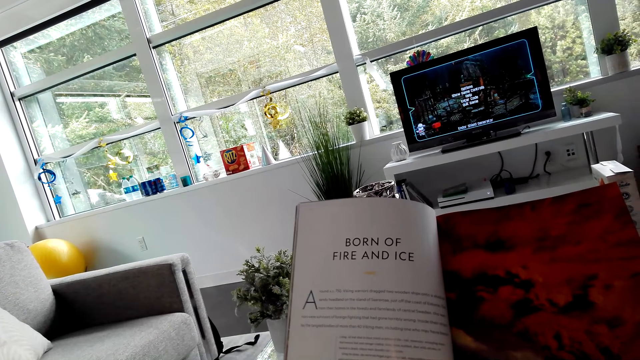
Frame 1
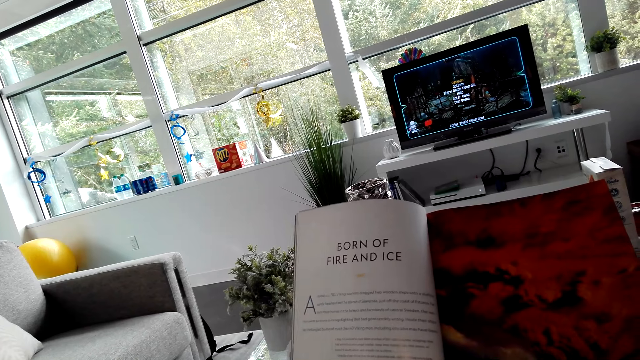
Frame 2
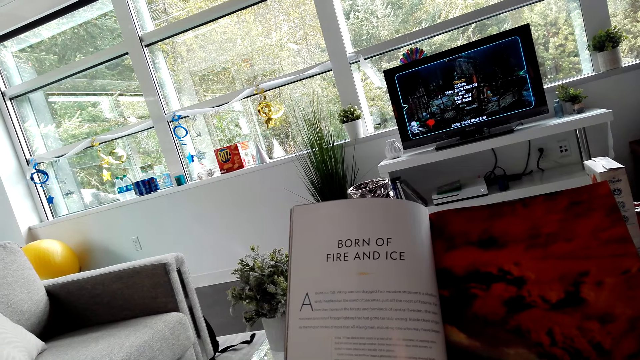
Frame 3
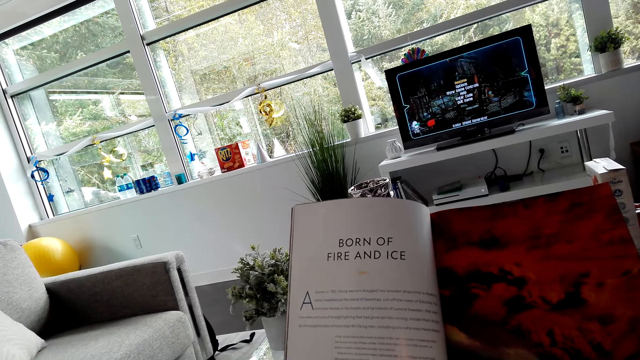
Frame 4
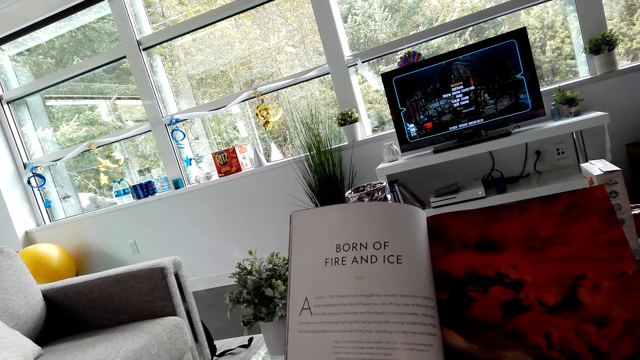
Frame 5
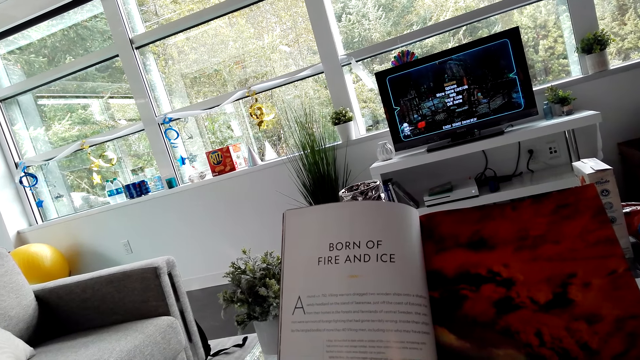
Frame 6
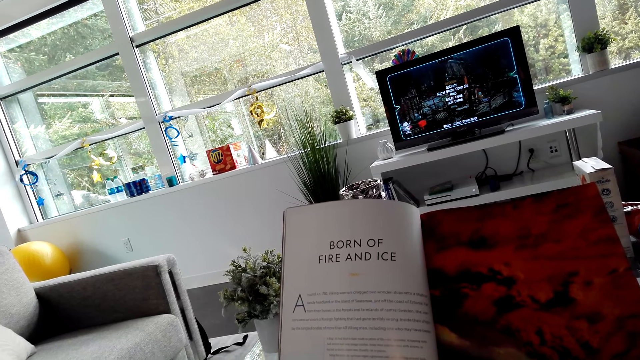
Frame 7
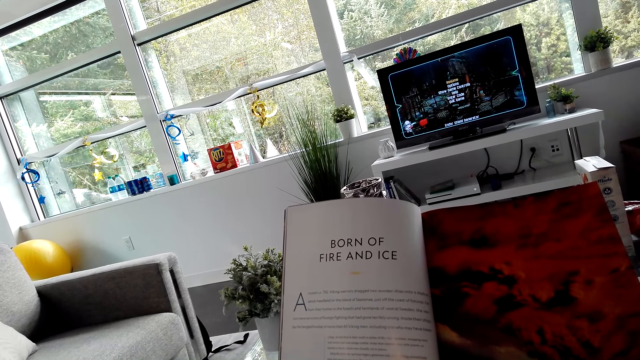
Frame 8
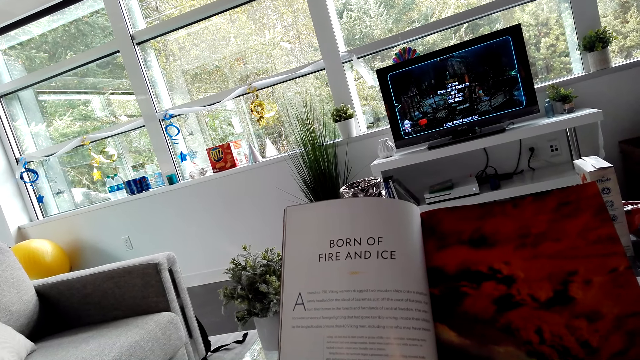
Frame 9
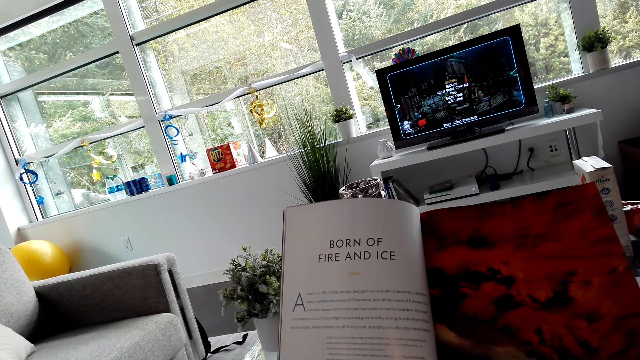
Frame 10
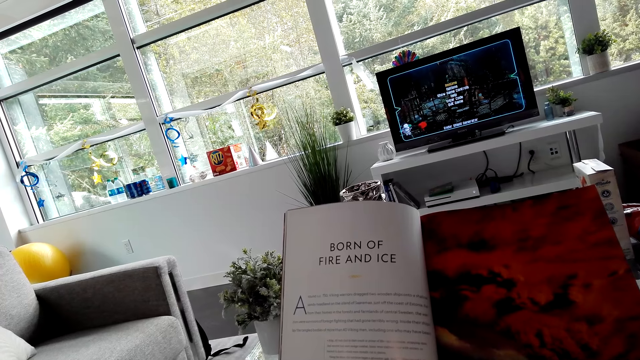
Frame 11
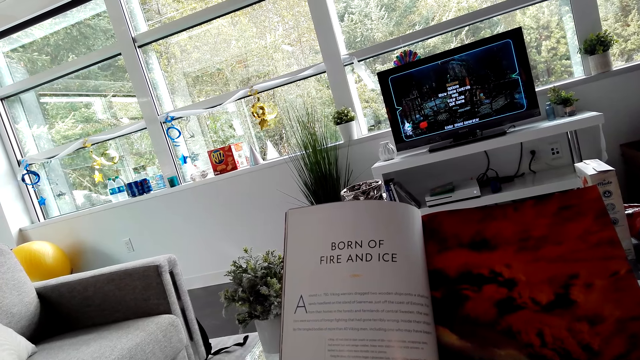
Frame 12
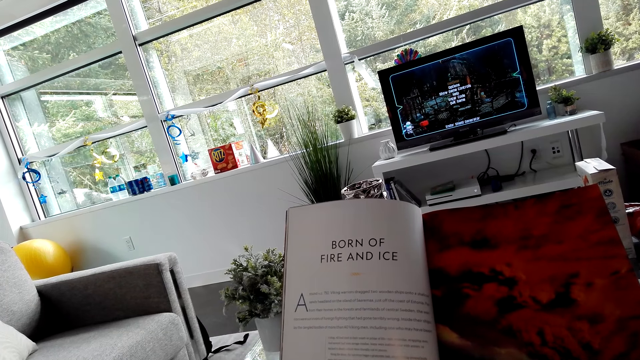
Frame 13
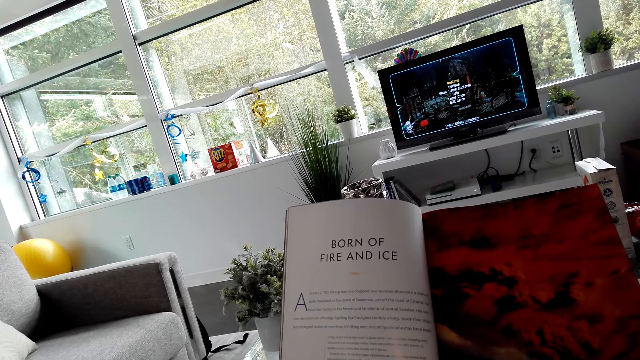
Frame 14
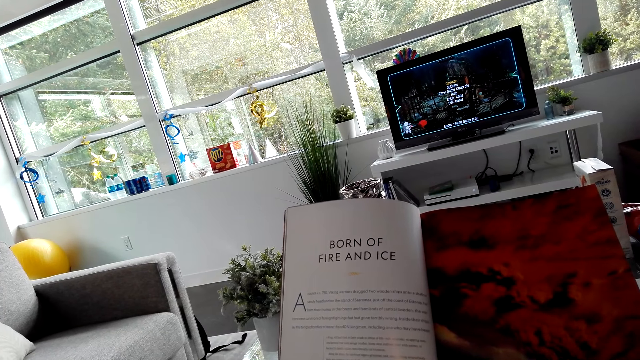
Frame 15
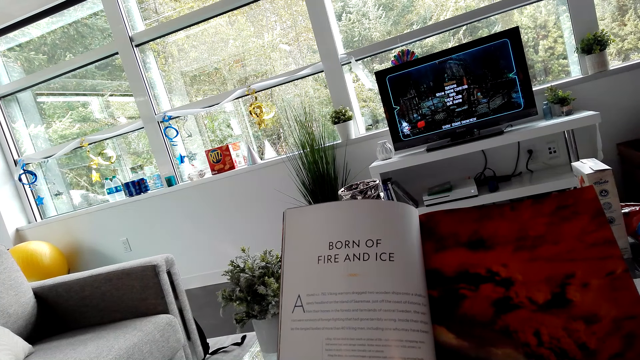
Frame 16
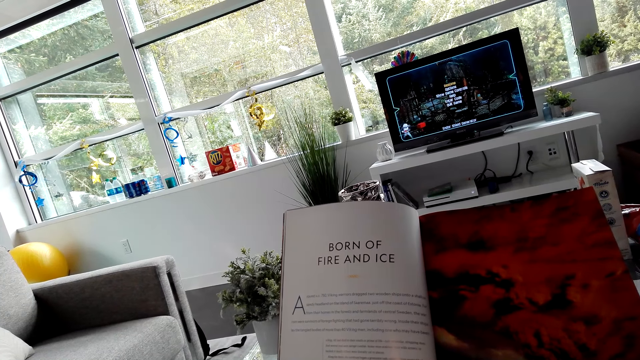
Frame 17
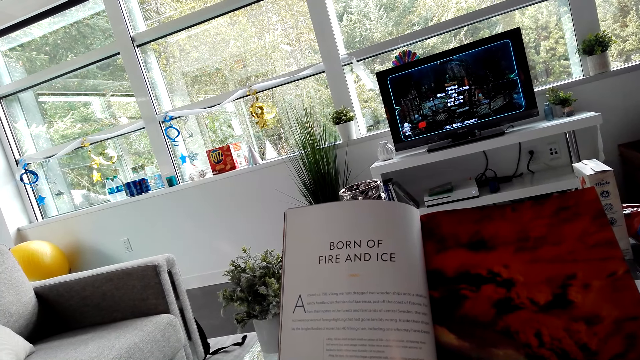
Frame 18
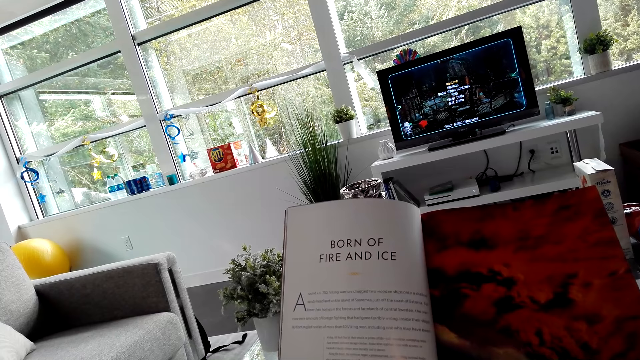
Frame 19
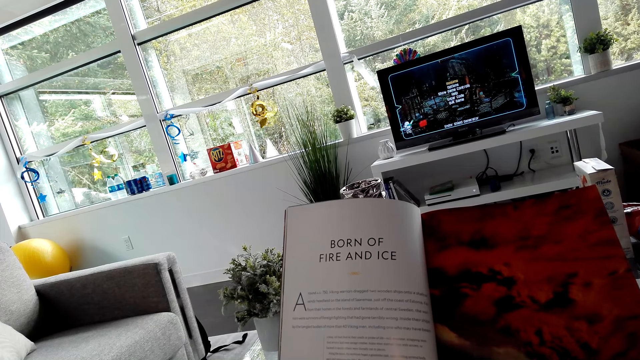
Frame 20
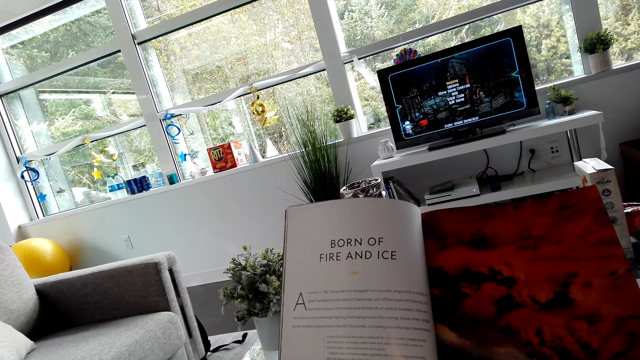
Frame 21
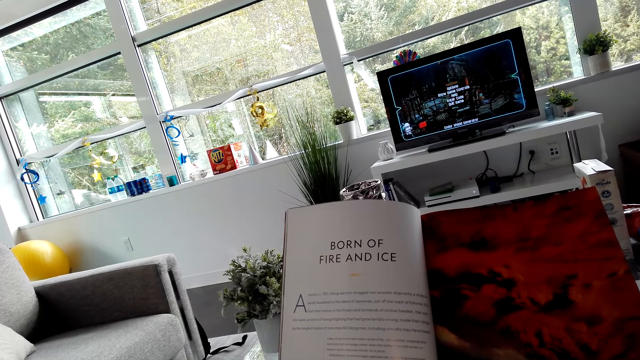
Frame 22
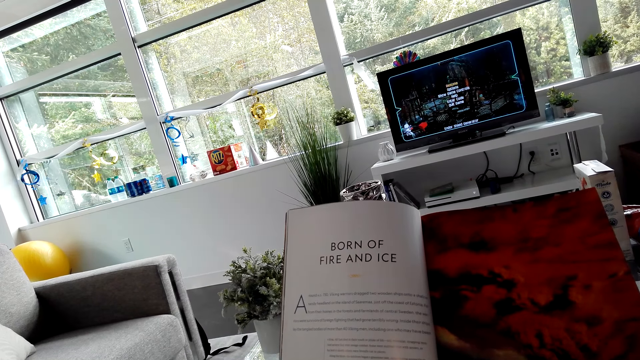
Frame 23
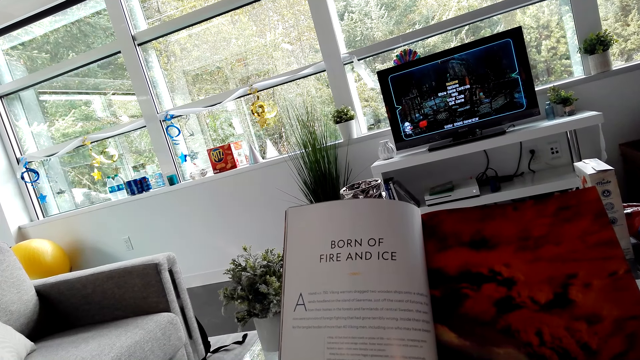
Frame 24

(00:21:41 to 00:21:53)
The camera wearer stares at the book.

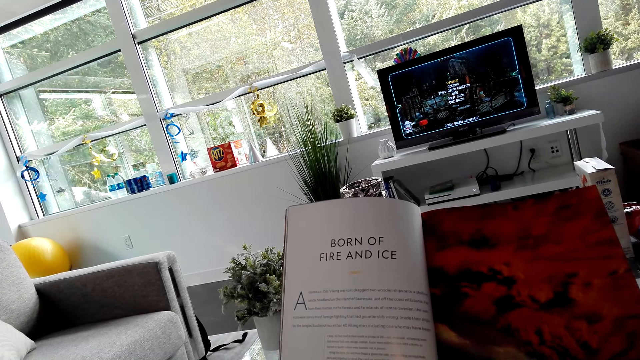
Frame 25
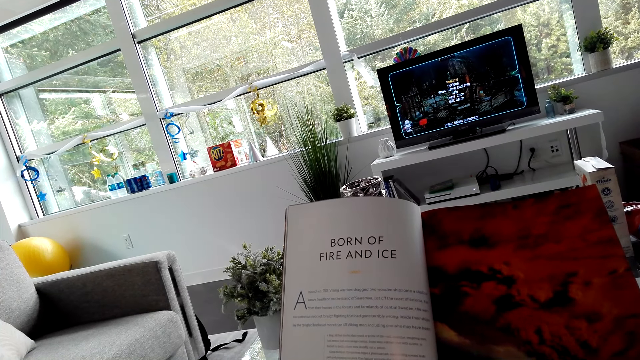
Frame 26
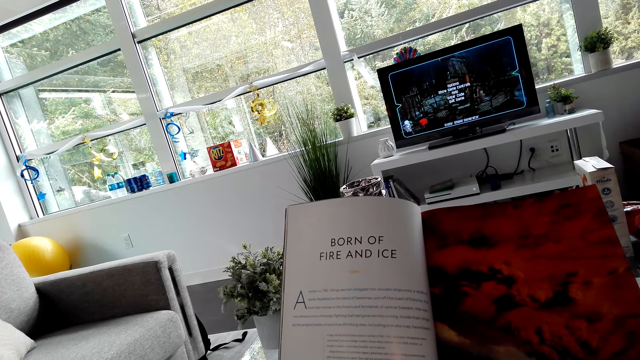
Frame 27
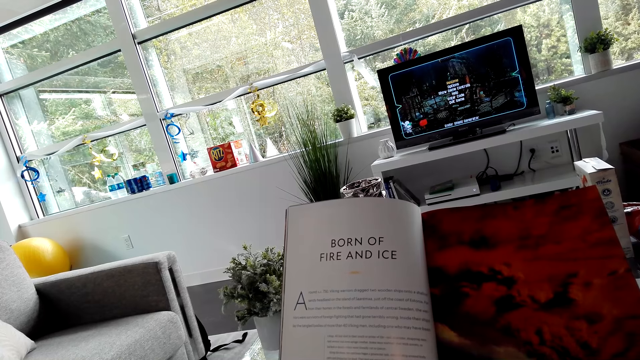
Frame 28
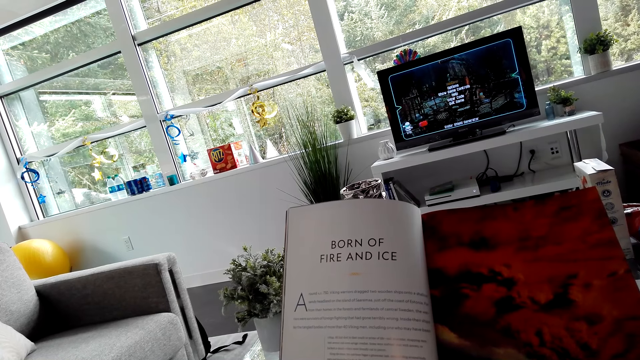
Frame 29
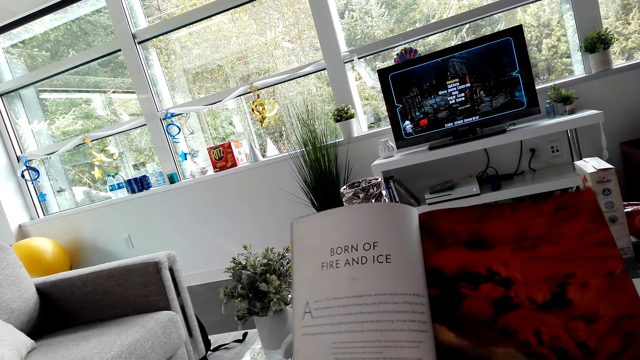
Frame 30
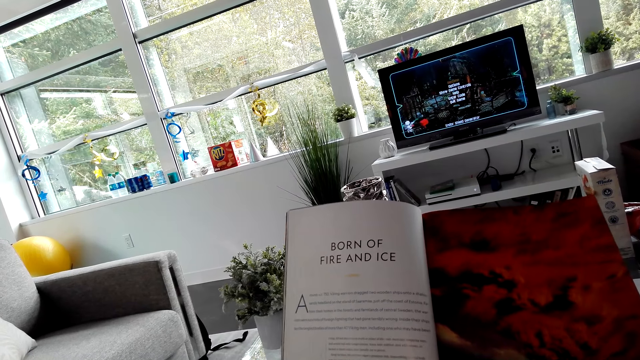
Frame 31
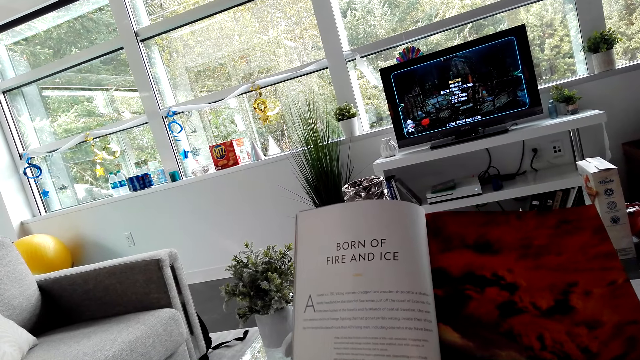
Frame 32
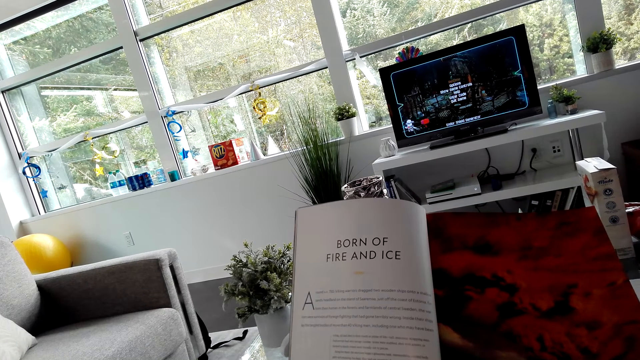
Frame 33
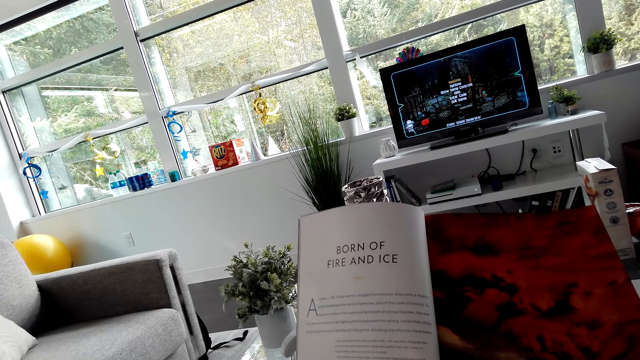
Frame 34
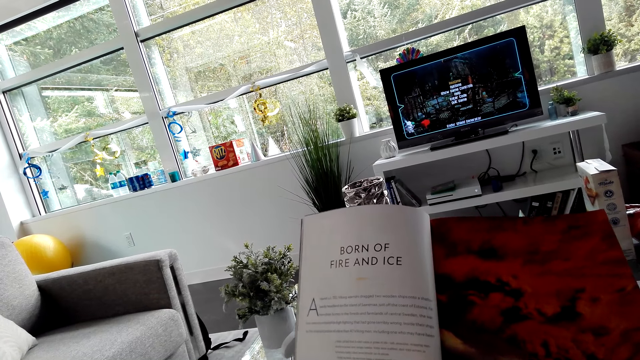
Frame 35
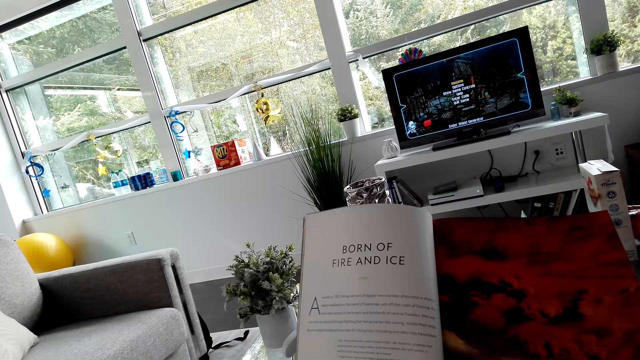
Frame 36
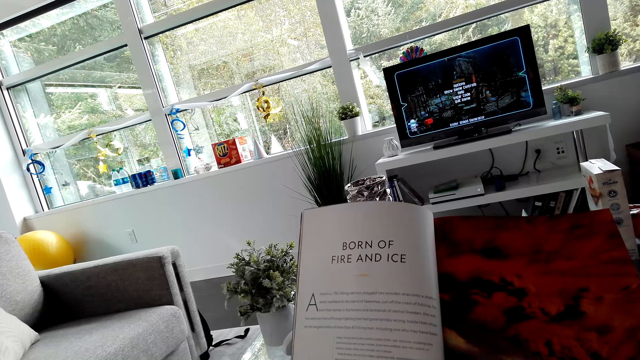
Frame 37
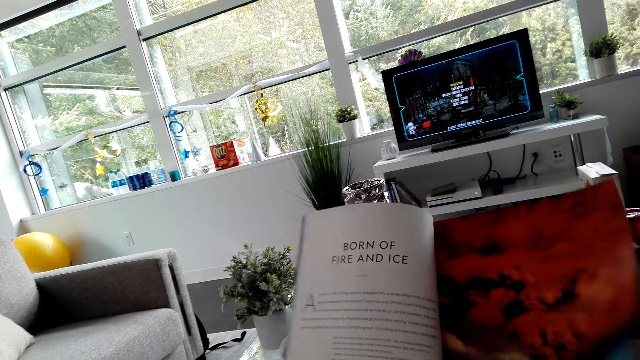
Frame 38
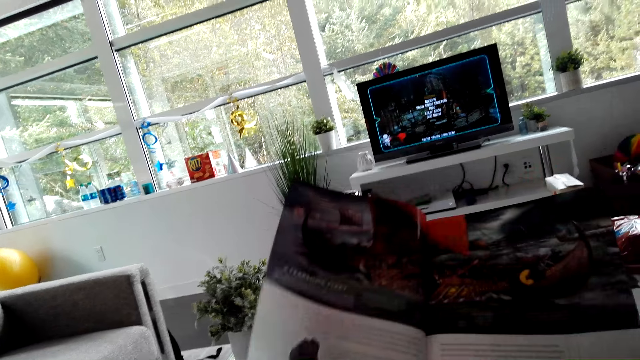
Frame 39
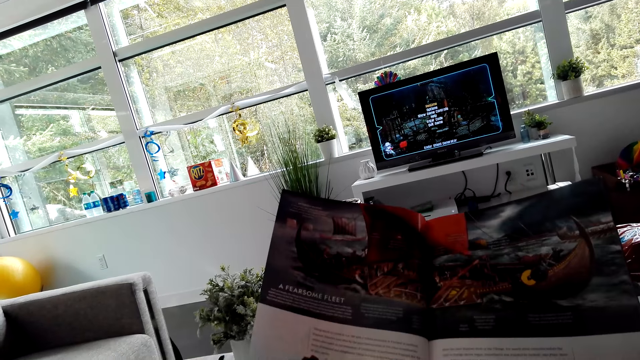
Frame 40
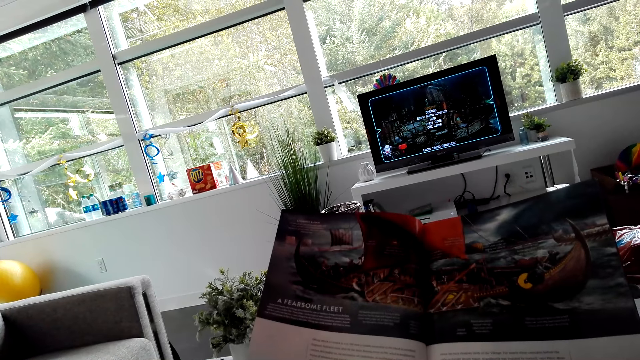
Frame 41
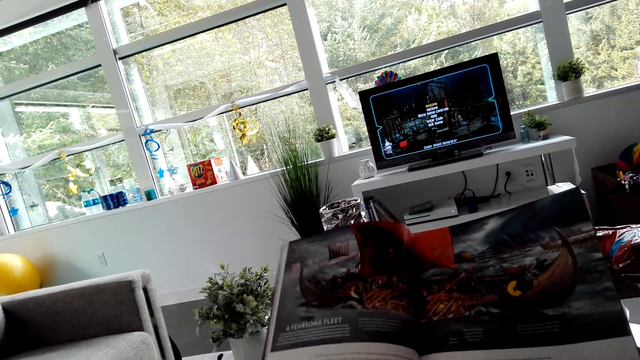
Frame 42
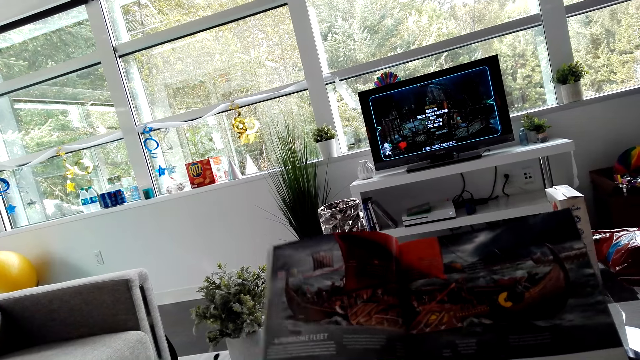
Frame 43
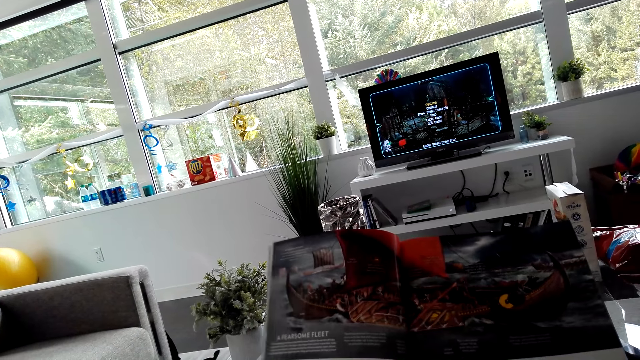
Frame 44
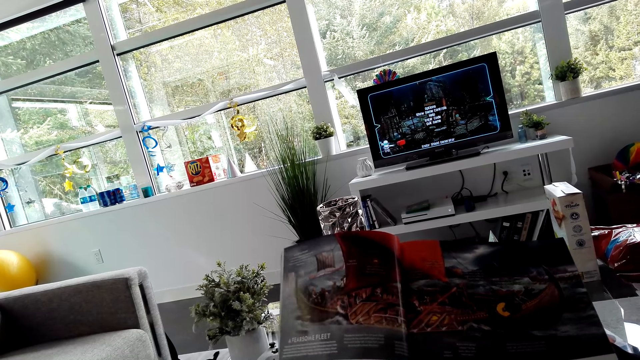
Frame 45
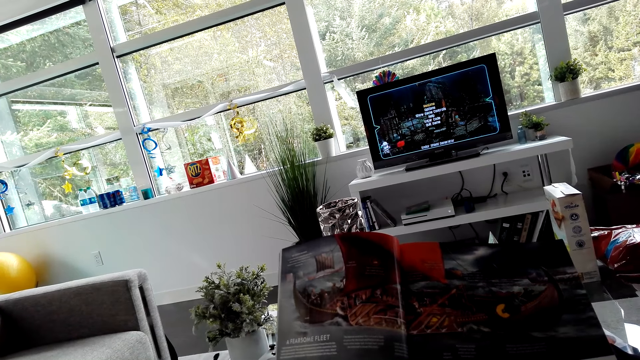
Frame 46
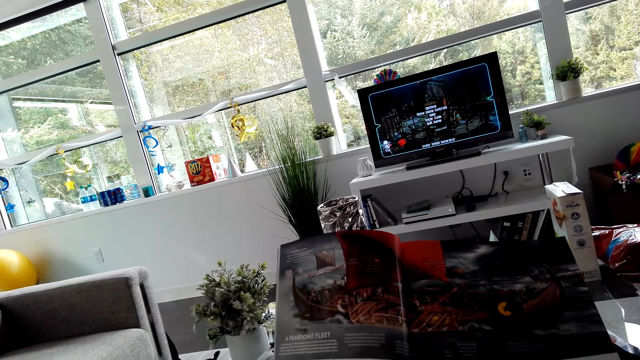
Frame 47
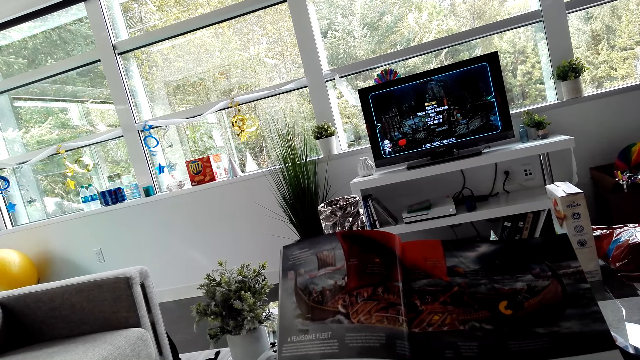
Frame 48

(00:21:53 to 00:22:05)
The camera wearer opens a page on the book. They read the book.
